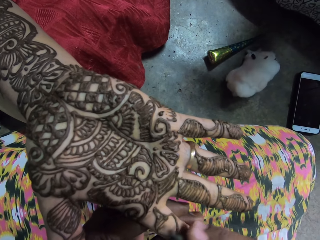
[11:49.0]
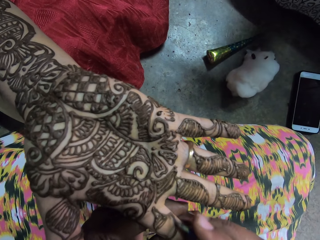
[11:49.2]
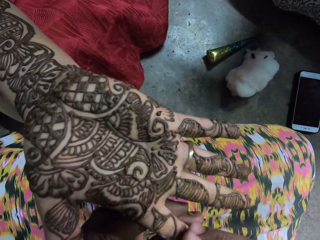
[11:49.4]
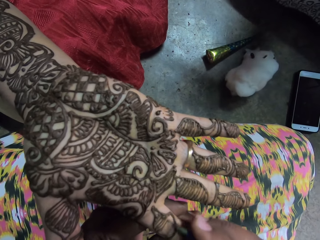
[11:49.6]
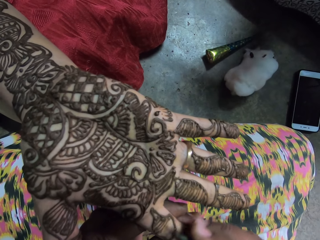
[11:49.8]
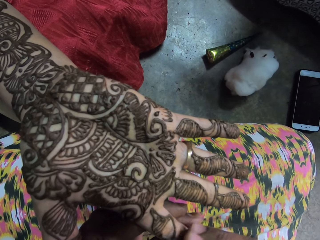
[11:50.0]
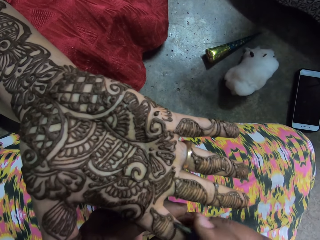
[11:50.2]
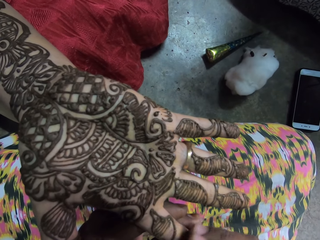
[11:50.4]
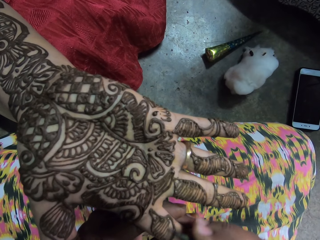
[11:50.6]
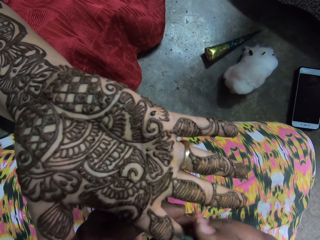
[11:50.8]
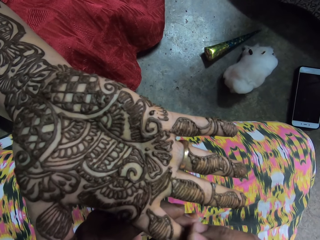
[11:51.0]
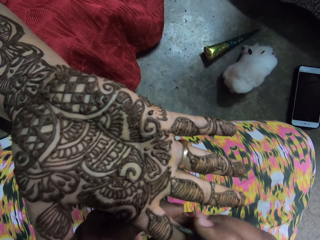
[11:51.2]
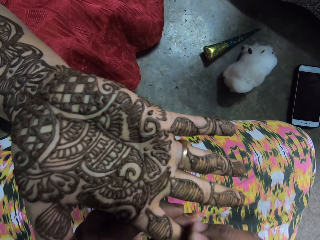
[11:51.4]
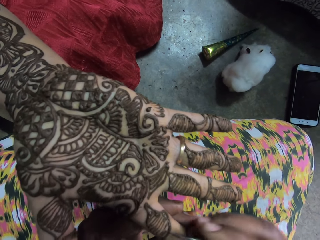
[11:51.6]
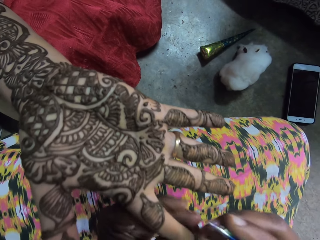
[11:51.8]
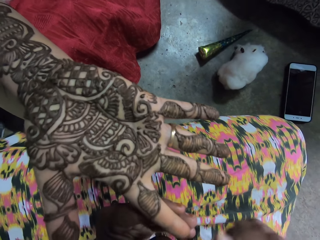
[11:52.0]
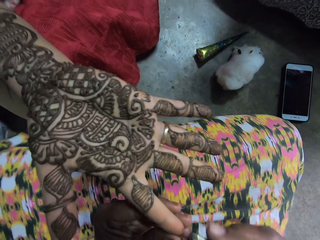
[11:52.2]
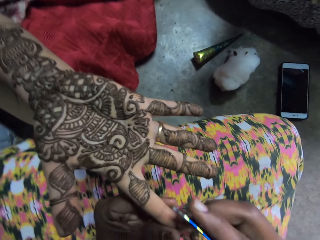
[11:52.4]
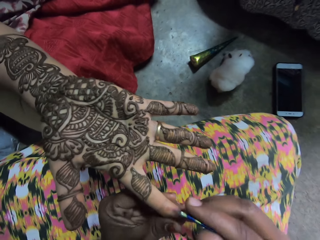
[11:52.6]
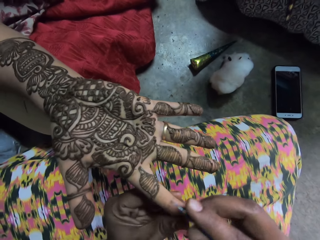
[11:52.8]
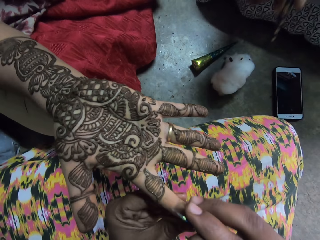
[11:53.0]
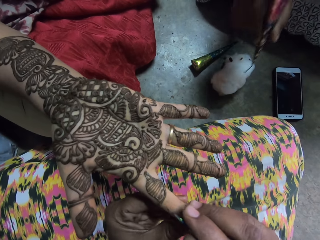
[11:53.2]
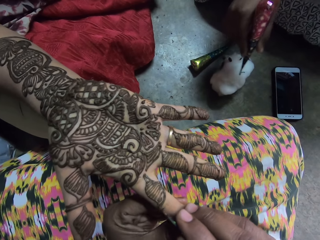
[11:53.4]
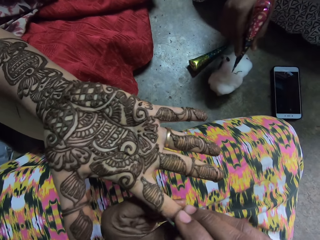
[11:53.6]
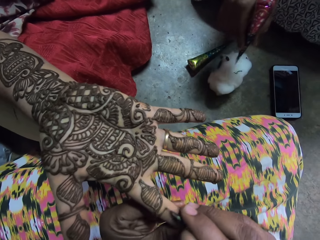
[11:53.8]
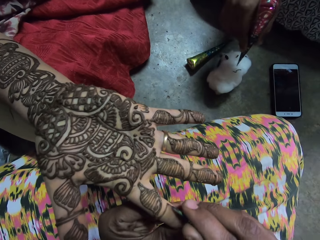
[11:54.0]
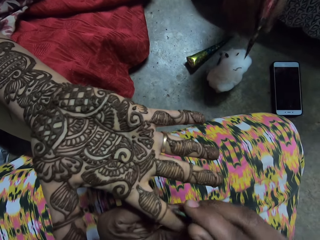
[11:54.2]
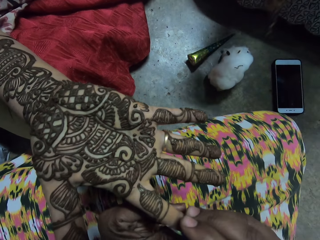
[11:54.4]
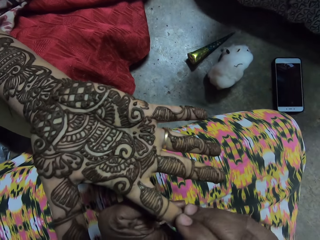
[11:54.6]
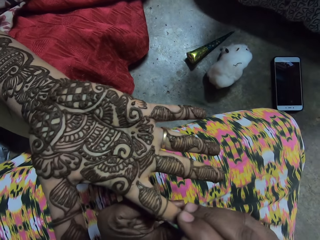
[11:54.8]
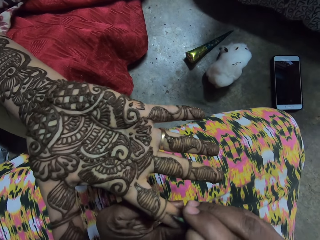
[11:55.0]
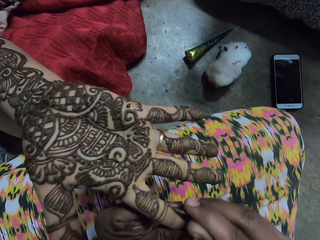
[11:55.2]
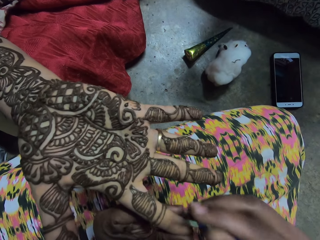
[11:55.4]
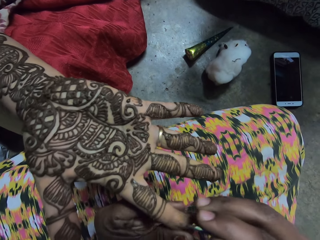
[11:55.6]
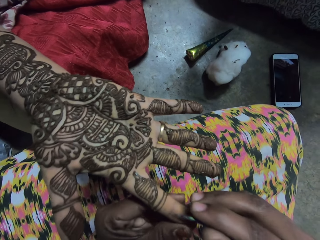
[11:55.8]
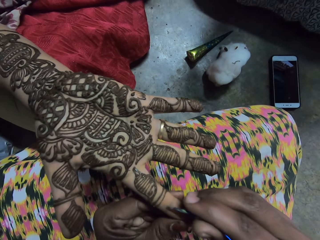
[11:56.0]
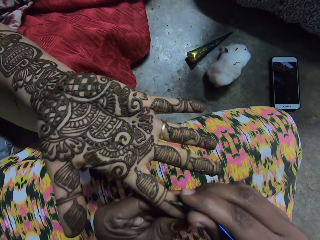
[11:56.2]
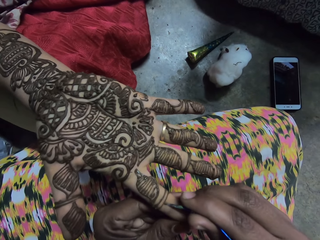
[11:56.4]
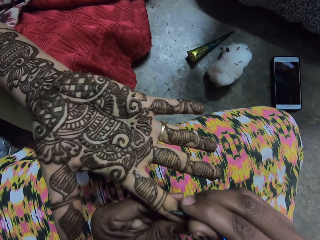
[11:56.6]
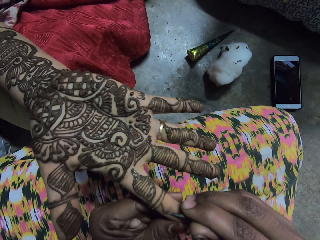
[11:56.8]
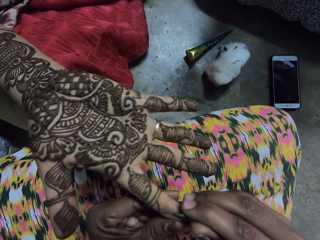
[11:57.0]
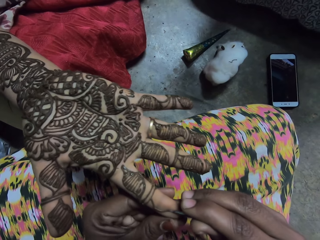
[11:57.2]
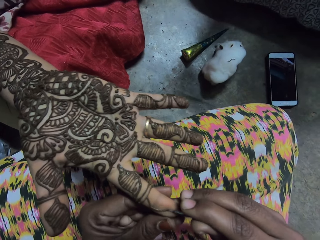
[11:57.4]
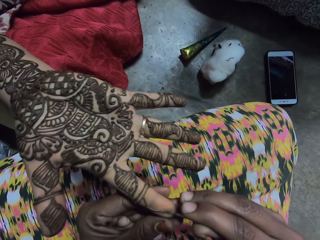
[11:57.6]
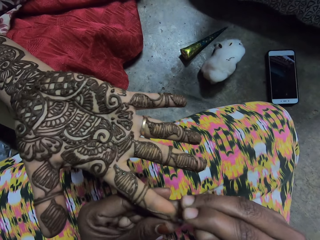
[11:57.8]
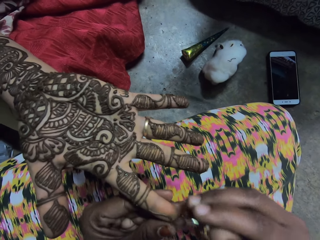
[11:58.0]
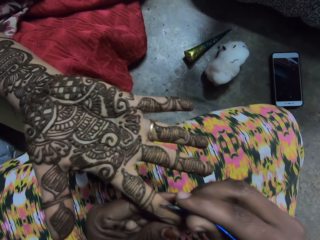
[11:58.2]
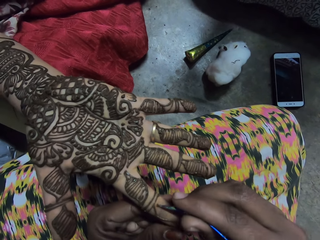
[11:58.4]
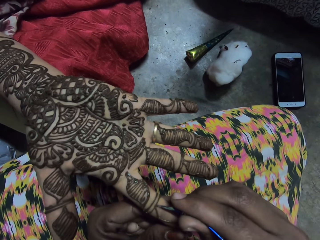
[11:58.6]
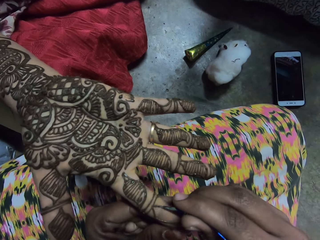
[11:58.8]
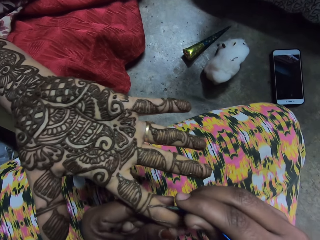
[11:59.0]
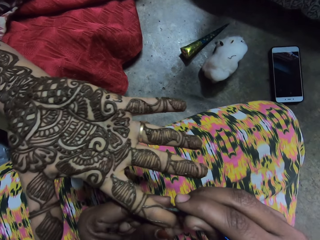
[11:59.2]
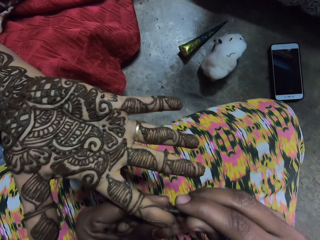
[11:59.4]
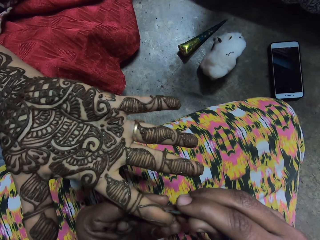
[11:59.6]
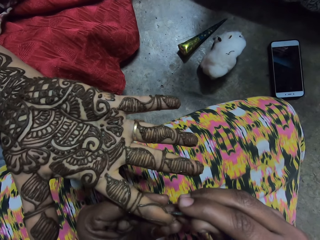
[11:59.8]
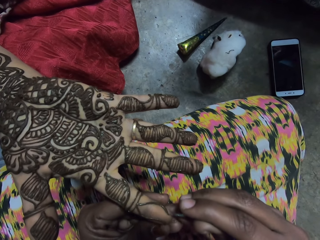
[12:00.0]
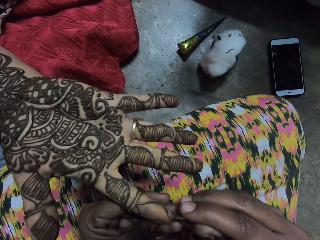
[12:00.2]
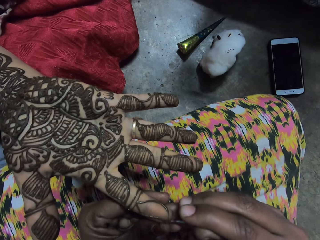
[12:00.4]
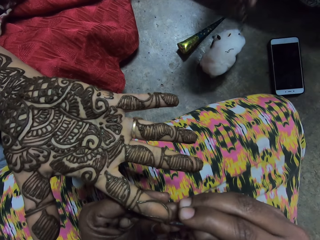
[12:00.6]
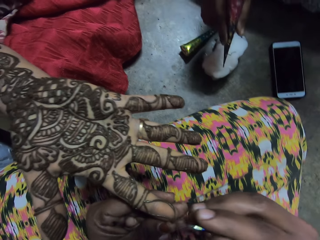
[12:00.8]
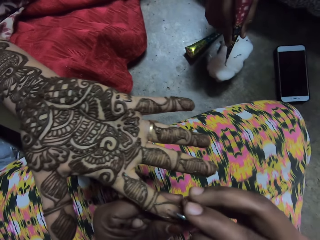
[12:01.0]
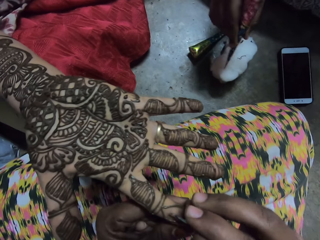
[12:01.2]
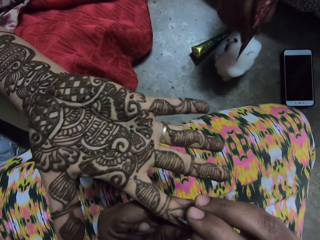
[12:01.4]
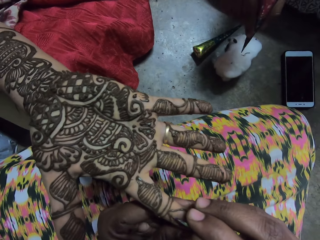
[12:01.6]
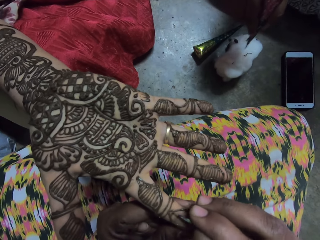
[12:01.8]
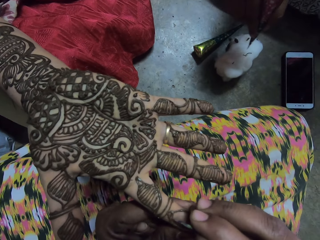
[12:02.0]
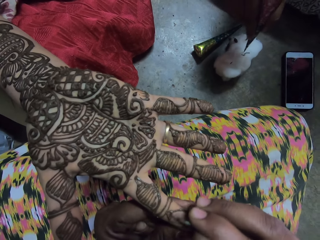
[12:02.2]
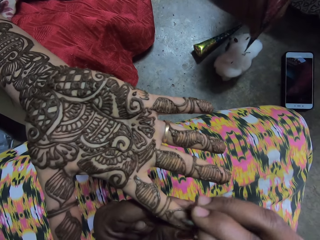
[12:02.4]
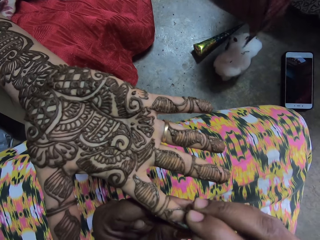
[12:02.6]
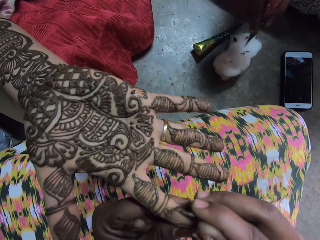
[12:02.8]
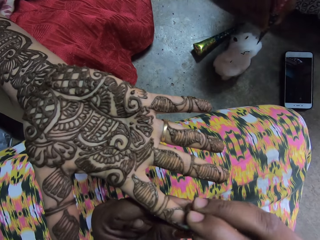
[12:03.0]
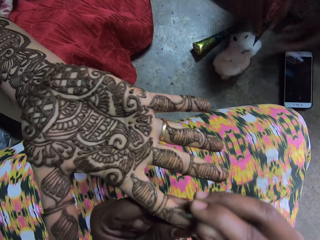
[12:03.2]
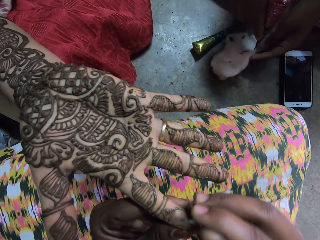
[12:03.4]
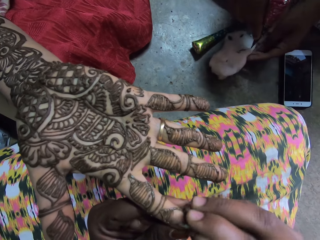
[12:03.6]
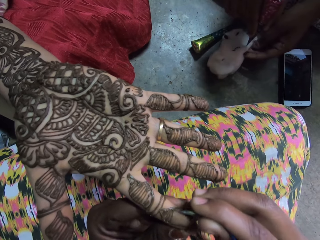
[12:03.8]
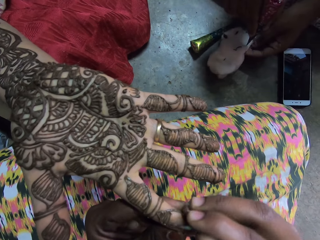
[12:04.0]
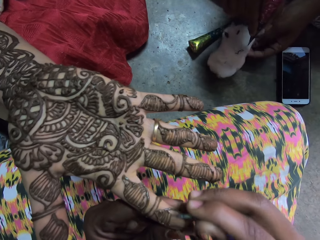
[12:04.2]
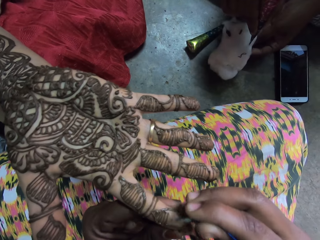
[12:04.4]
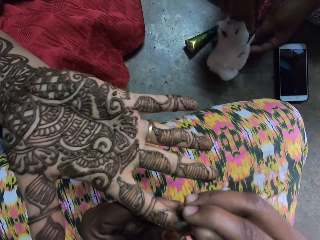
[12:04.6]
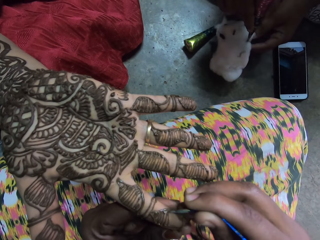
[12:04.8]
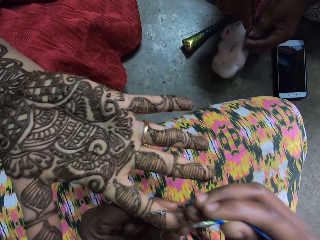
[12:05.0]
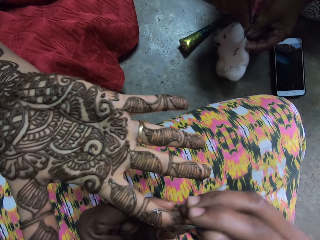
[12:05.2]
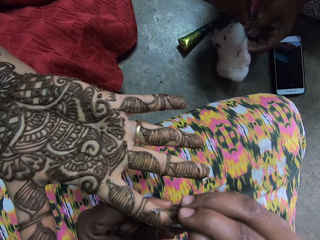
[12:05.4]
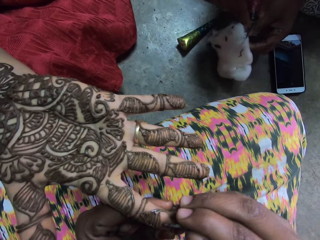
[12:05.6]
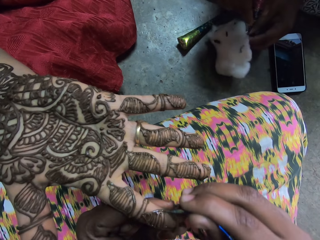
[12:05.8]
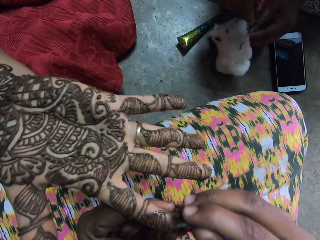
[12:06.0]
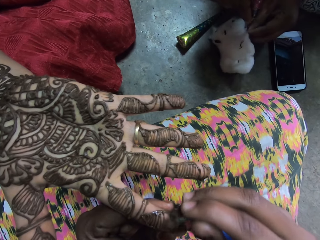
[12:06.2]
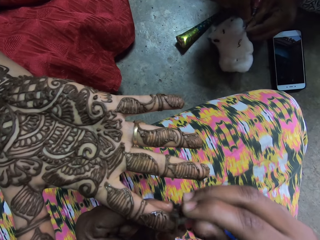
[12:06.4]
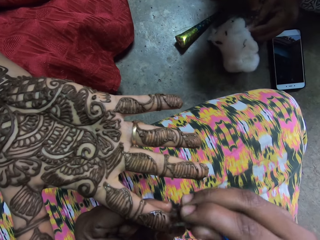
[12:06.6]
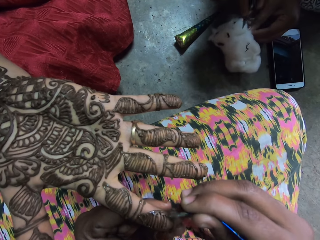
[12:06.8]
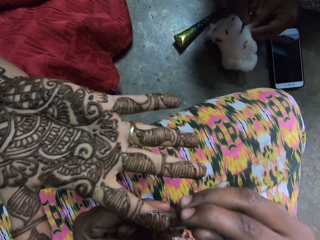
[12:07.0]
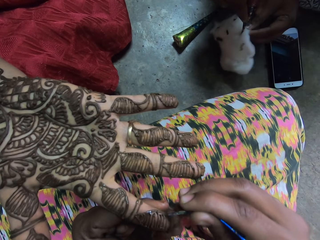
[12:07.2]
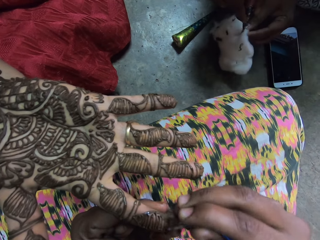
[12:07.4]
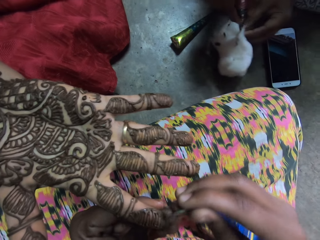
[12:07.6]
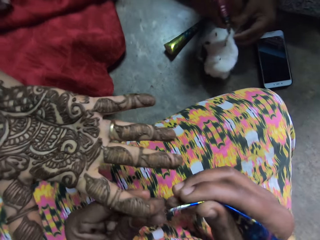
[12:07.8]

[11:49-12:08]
The woman applies mehndi dye on the cotton wool on the ground with the plastic cone in her right hand. She applies mehndi dye again. She holds the cotton wool on the ground with her left hand. She cleans the tip of the plastic cone in her right hand with the cotton wool in her left hand.

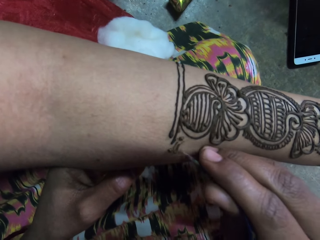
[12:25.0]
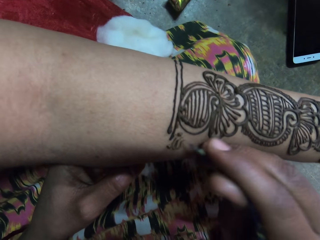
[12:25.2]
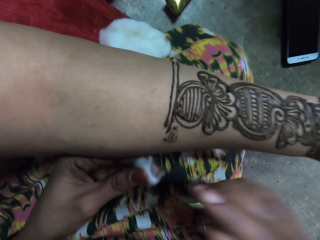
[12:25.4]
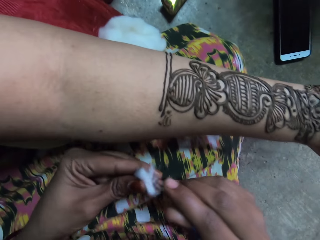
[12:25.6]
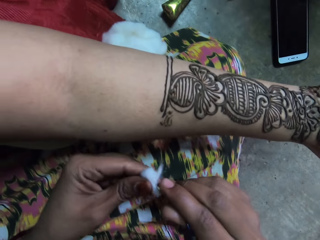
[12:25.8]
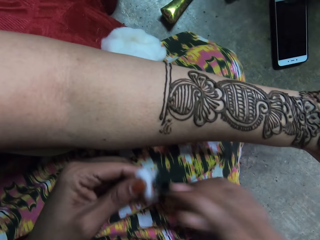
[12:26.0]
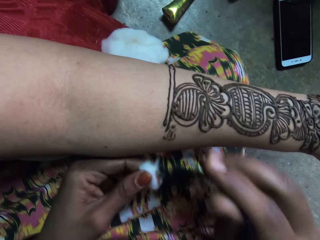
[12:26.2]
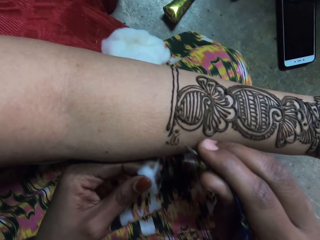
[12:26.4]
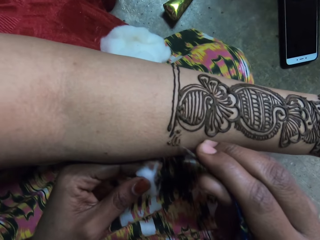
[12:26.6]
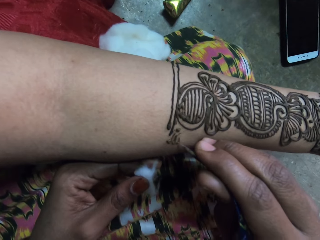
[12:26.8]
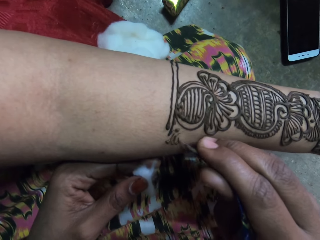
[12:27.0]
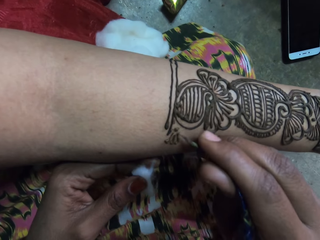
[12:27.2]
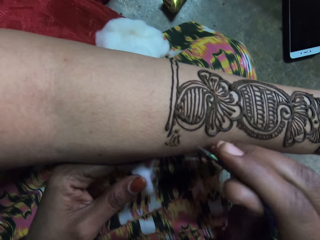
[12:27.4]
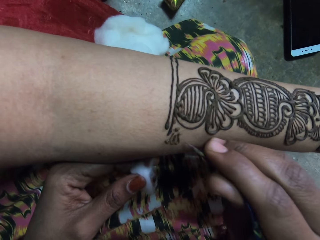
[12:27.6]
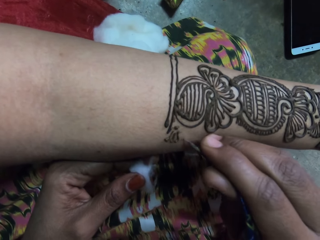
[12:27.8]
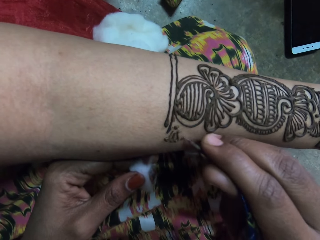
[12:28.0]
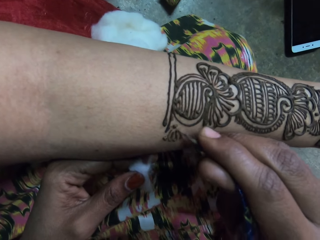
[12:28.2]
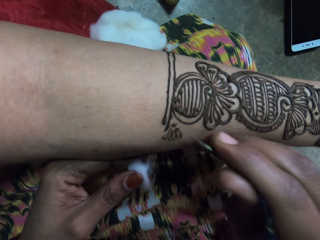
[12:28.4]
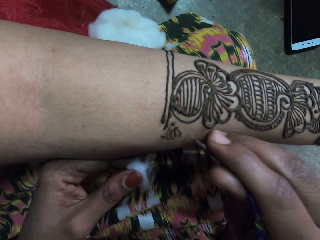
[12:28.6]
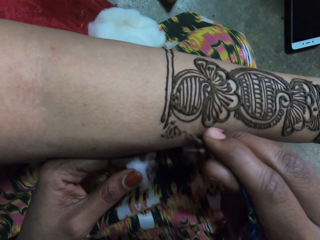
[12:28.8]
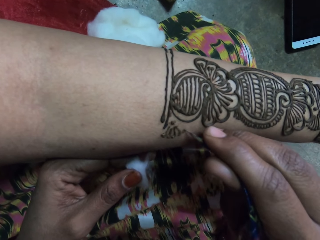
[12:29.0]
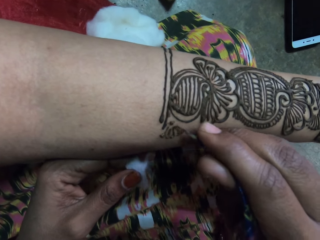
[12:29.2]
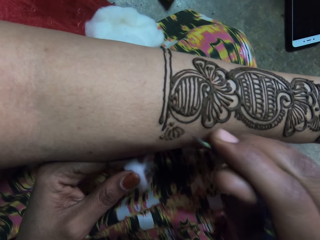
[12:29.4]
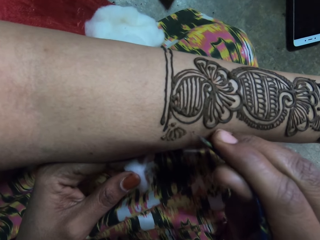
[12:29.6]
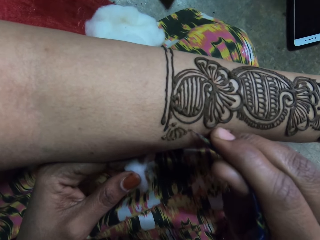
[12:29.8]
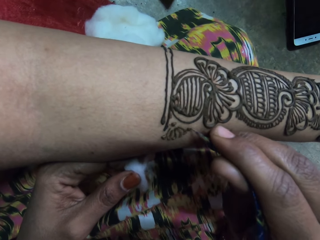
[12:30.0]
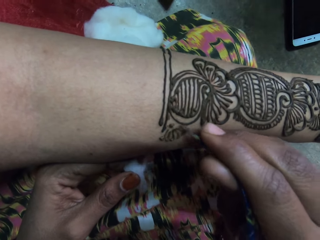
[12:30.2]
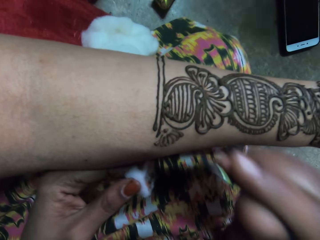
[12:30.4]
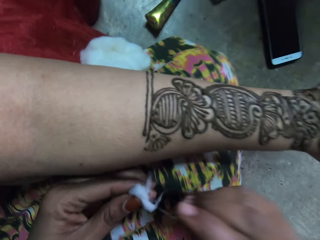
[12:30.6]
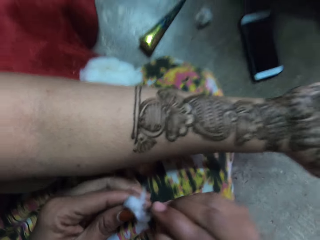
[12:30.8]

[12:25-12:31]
The camera wearer cleans the tip of the plastic bag in her right hand with a cotton wool in her left hand. She paints the woman's right hand with mehndi dye and the plastic cone in her right hand.
